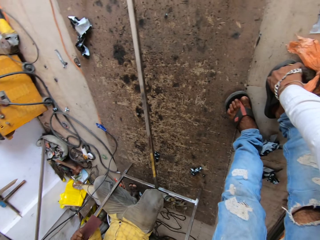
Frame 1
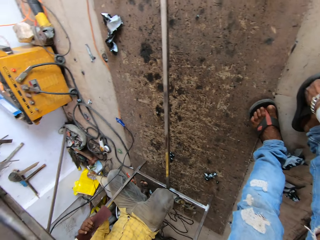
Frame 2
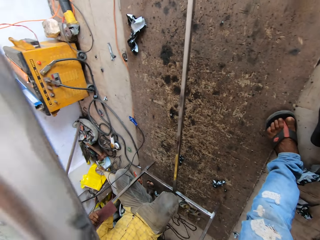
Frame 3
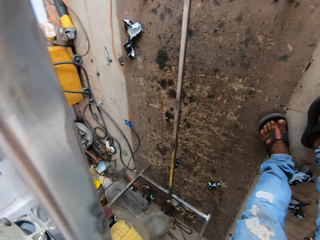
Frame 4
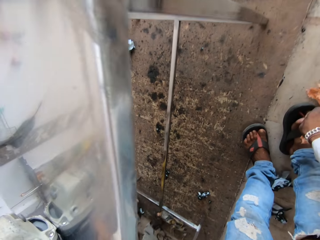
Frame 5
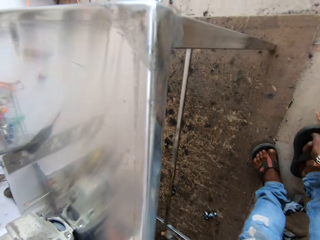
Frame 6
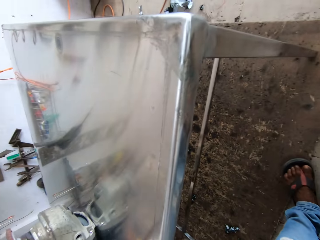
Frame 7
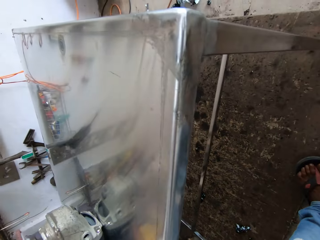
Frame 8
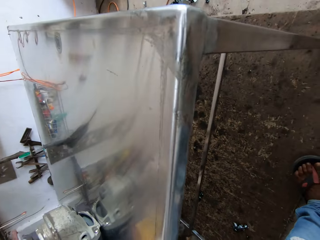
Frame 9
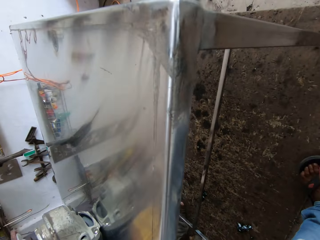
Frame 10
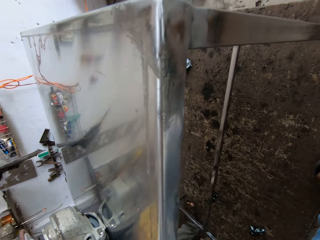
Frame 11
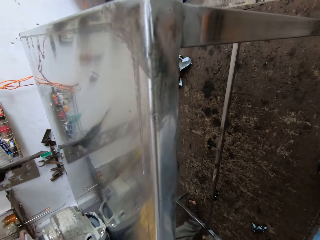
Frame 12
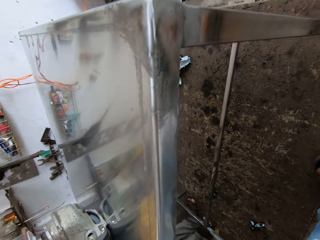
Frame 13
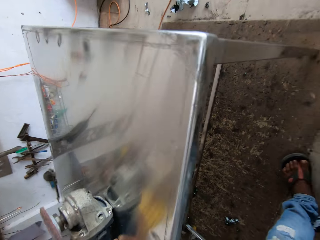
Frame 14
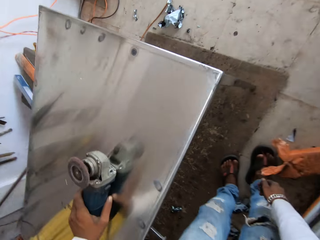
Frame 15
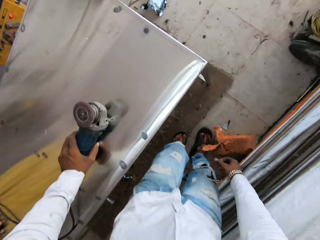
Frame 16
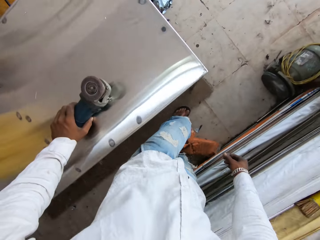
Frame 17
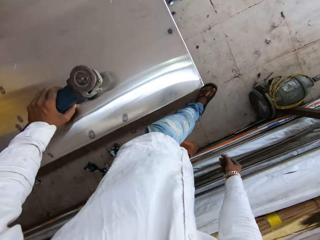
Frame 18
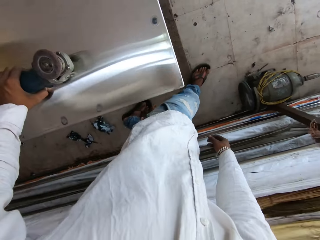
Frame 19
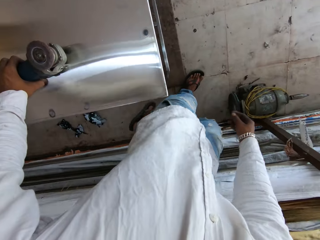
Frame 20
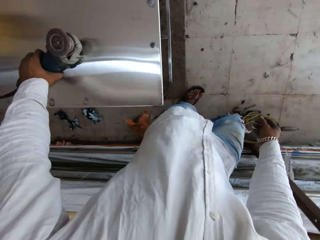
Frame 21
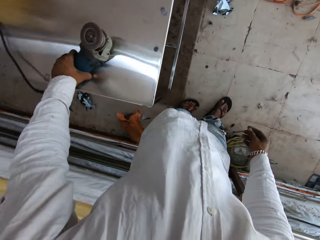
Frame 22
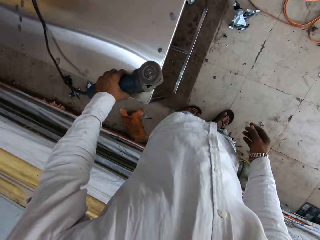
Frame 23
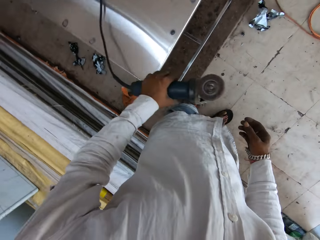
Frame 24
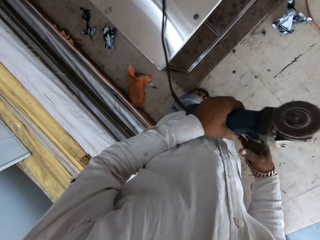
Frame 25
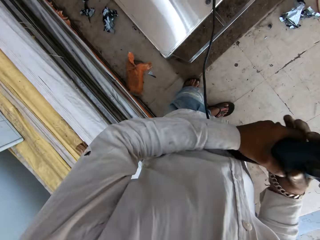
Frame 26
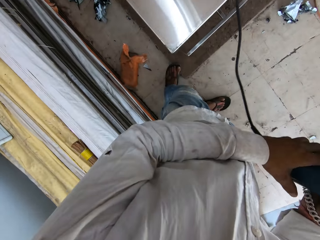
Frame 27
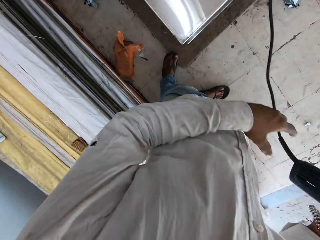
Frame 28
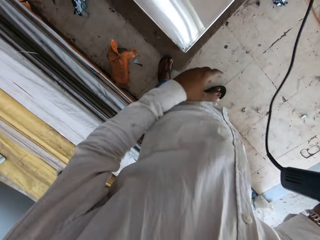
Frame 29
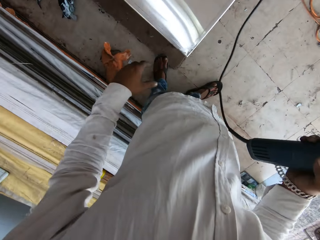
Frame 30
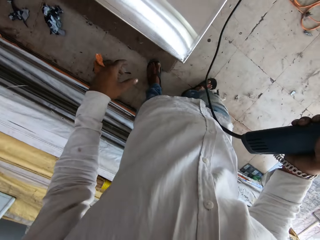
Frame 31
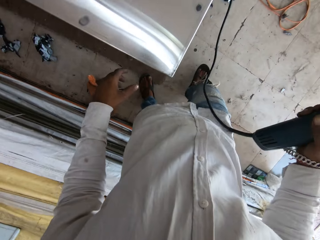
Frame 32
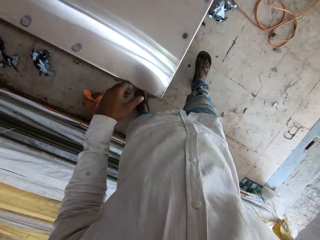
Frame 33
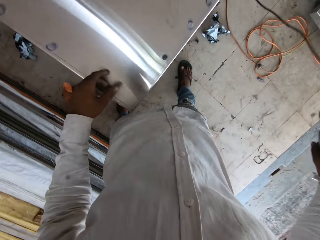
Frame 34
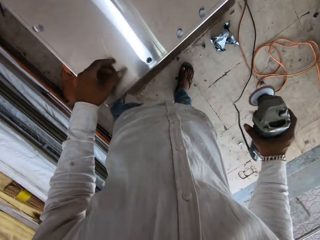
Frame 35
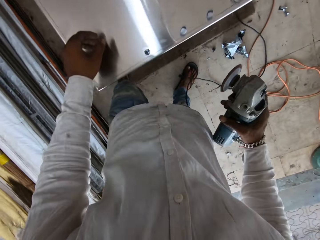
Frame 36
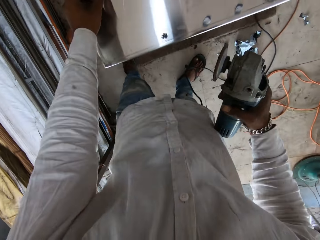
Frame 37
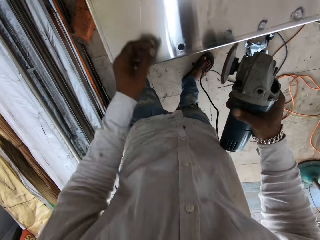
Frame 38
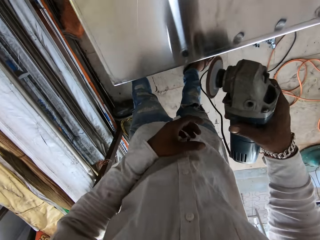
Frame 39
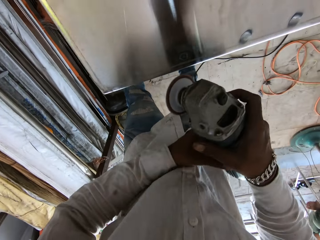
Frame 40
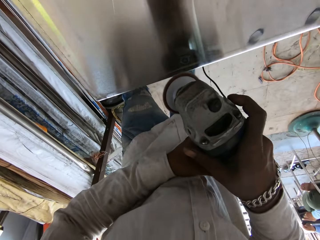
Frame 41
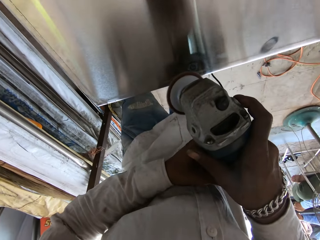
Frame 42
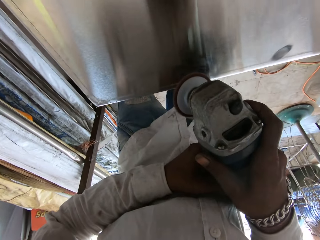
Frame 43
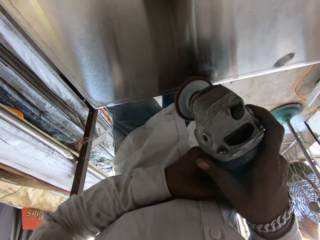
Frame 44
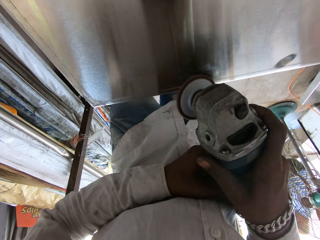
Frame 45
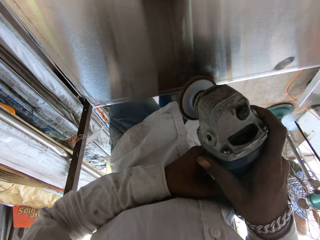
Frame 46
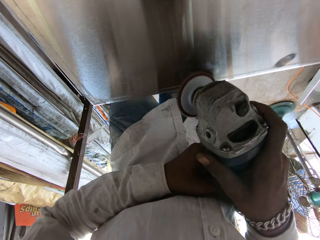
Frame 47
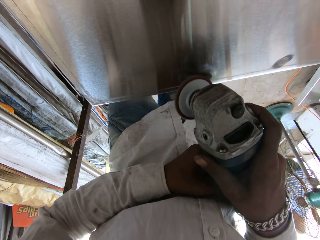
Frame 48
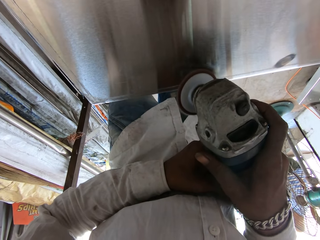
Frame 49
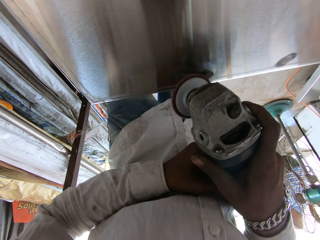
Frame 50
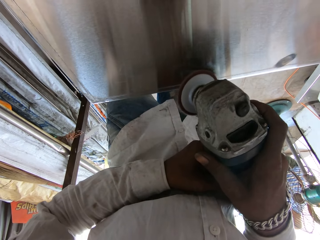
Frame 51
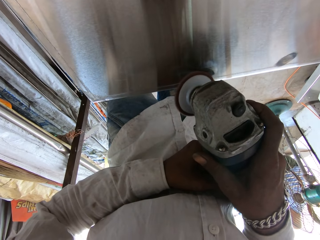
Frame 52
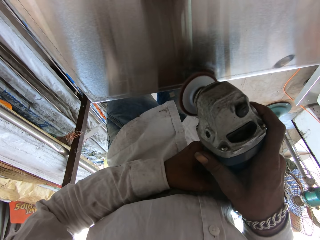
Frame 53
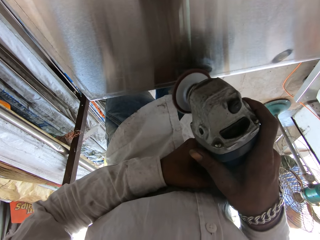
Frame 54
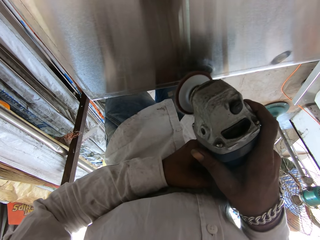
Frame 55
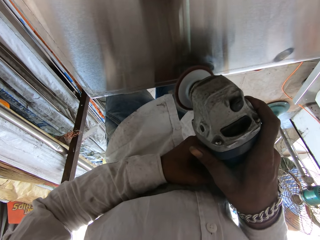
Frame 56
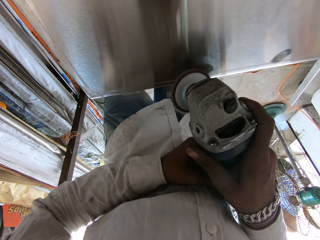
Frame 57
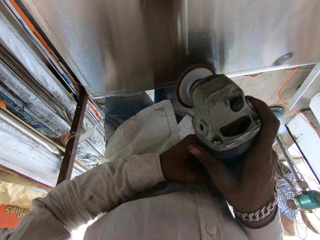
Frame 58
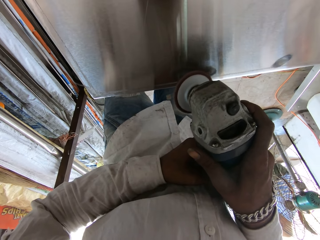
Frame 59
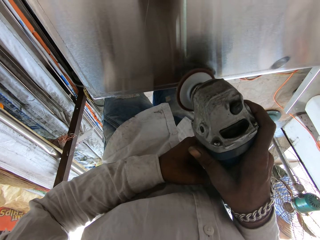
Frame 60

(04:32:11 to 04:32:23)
The camera wearer looks around. They walk around. They hold the buffing machine in the left hand. They lift the buffing machine with both hands. They drop the left hand. They lift the buffing machine in the right hand. They hold the buffing machine with both hands. They smoothen the metal surface with the buffing machine.

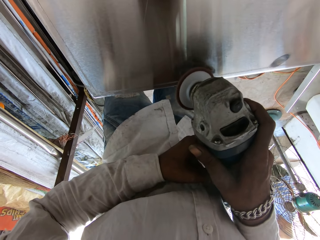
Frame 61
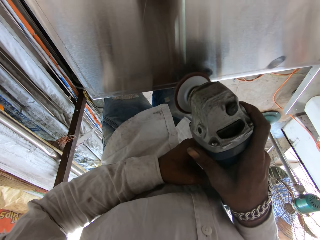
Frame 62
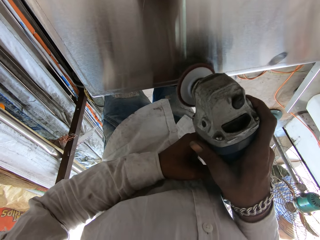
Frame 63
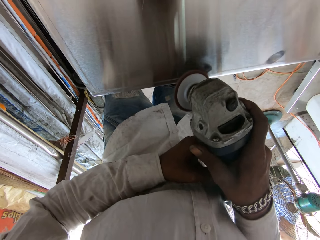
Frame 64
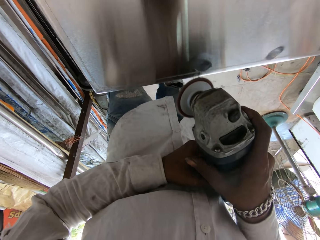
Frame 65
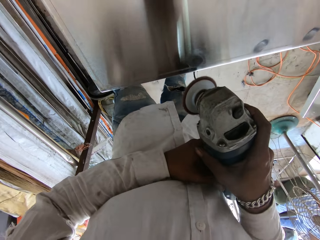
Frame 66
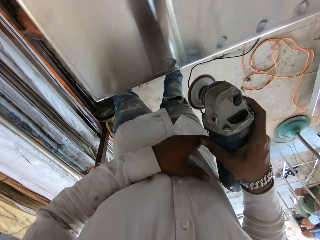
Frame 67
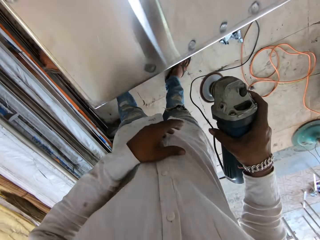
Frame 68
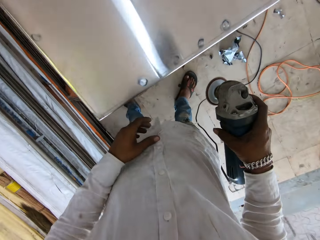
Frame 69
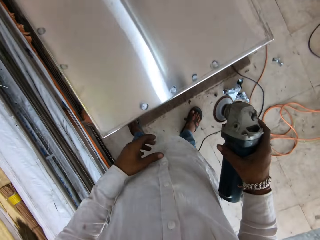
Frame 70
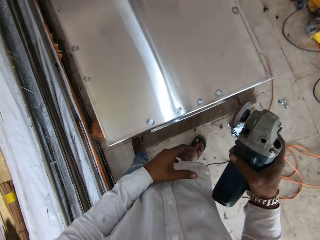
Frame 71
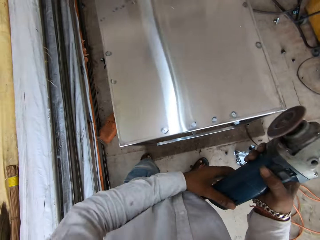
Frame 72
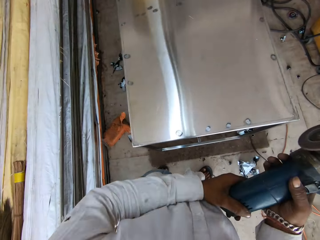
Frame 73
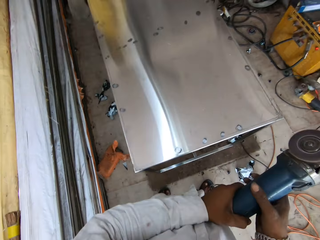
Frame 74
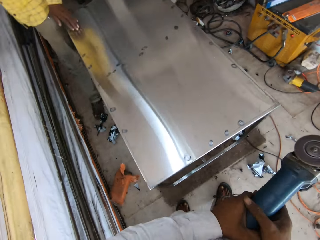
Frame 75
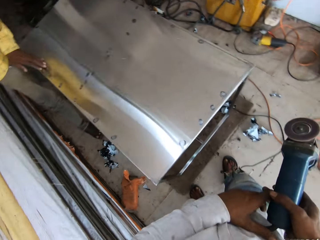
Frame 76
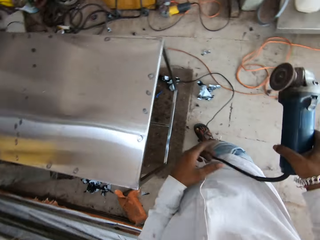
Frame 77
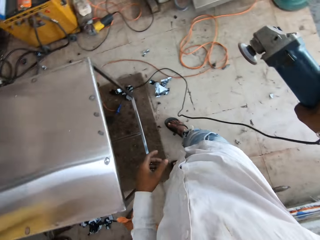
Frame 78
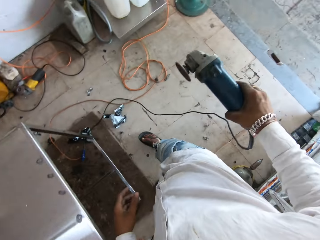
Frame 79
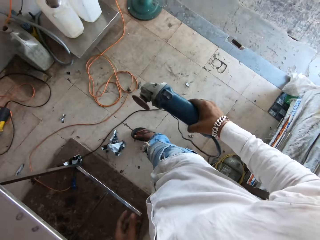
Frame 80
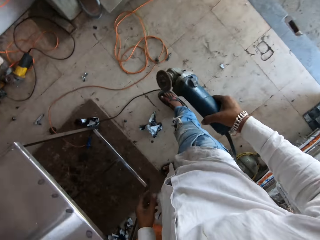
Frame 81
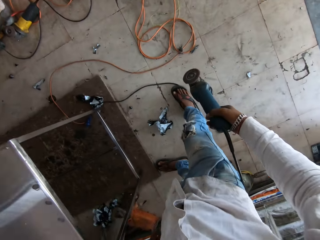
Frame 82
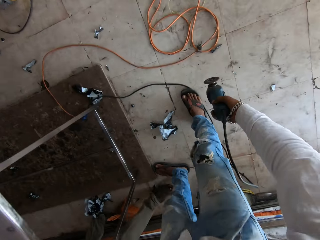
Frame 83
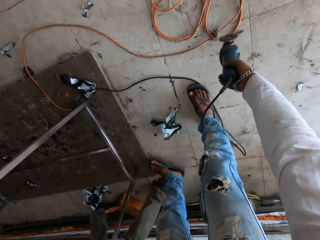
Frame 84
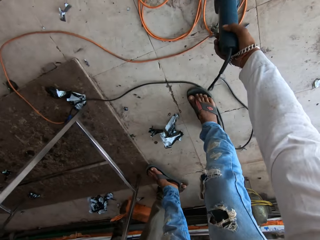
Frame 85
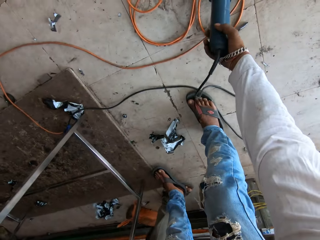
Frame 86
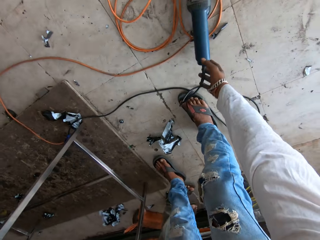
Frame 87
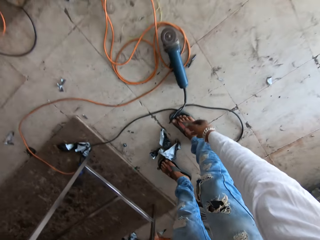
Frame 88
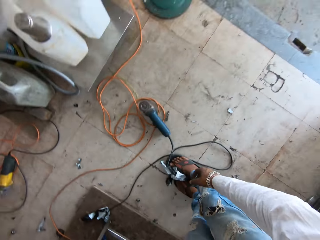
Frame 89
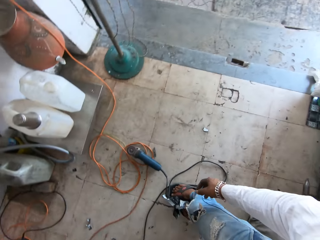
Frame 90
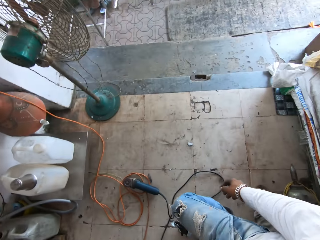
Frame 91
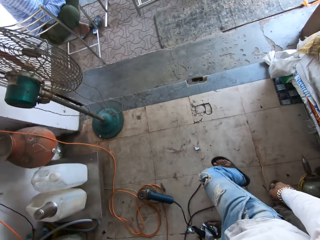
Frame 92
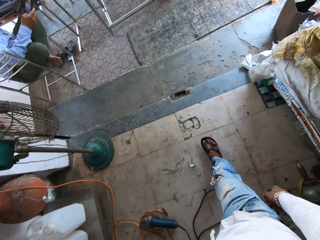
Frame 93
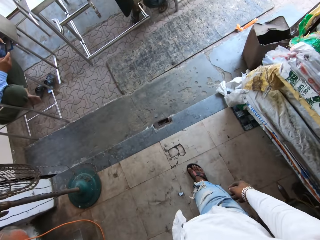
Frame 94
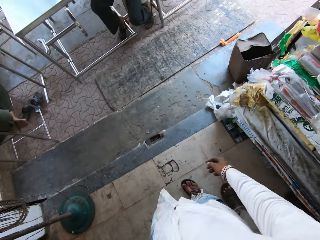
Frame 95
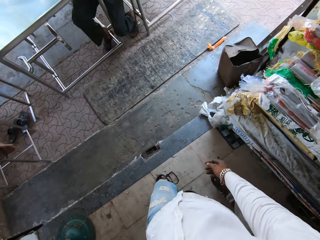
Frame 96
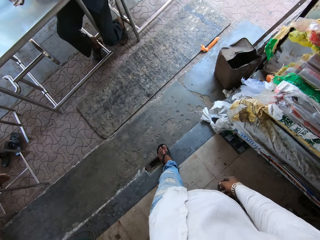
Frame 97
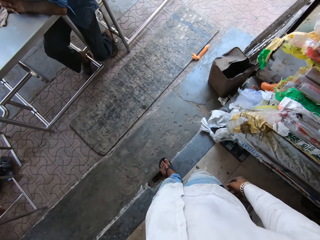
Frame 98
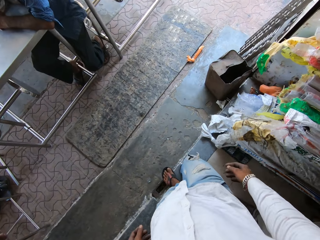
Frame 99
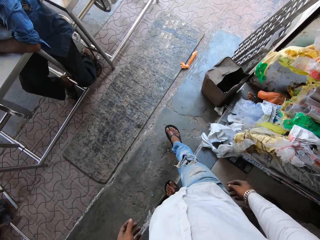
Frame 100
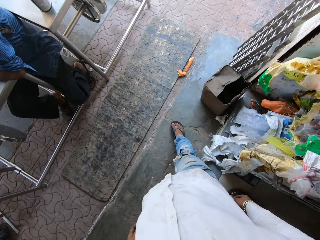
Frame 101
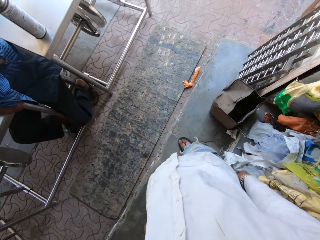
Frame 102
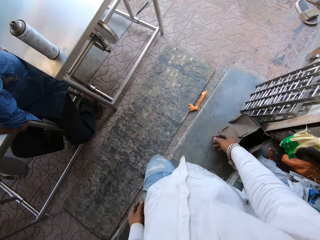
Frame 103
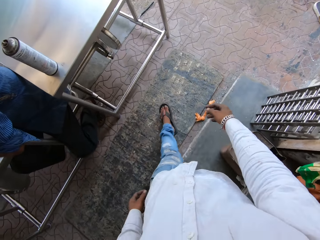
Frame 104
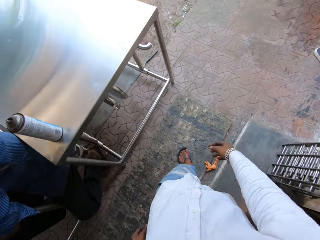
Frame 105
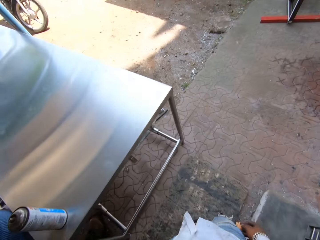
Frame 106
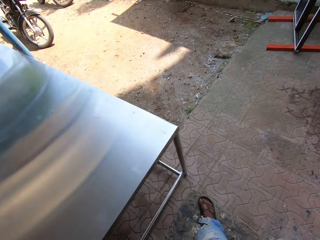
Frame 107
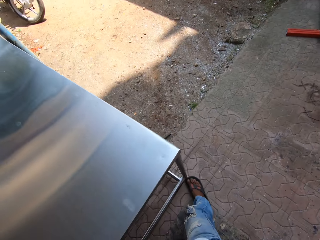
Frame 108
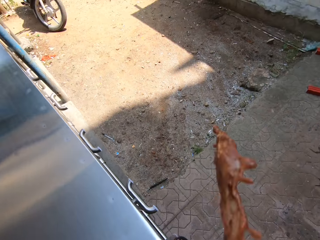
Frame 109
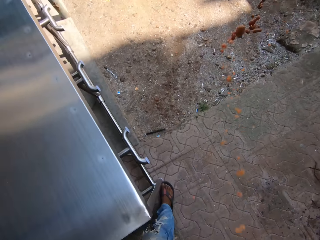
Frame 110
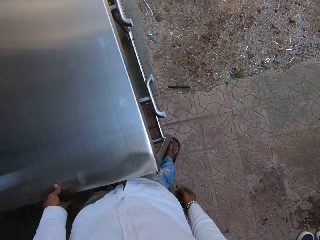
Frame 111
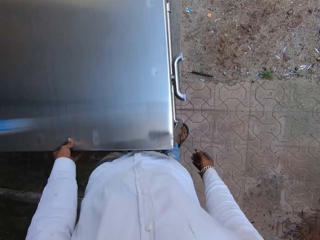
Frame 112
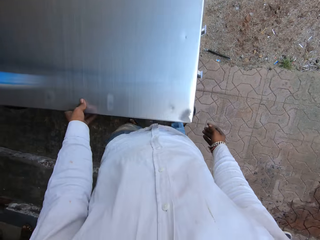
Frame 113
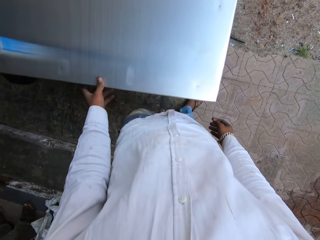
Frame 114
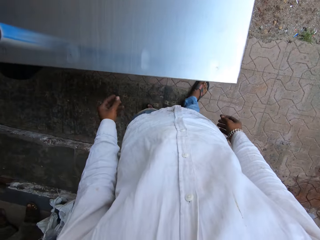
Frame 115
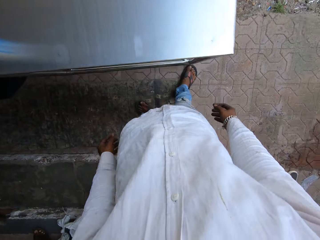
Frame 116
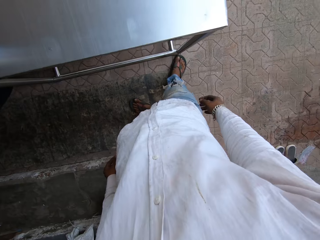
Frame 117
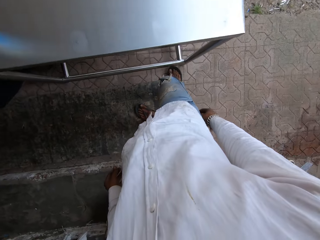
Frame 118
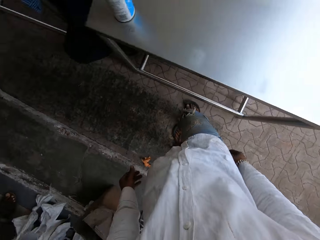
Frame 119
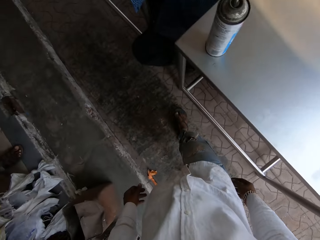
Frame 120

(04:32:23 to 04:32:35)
The camera wearer drops the right hand with the buffing machine. They hold the buffing machine with both hands. They look around. They drop the buffing machine in the right hand on the ground. They stand up. They walk away. They touch the metal surface with the left hand.
